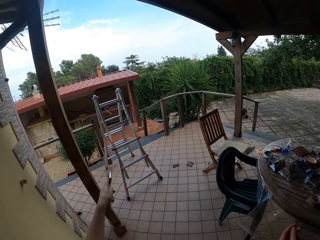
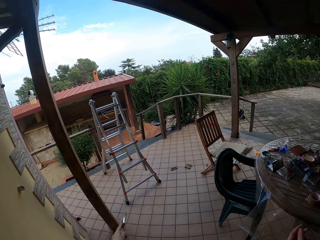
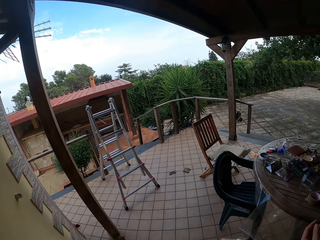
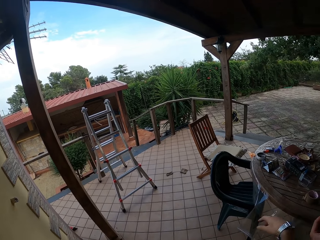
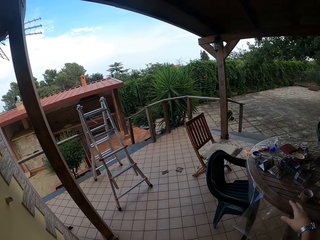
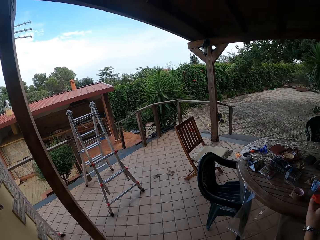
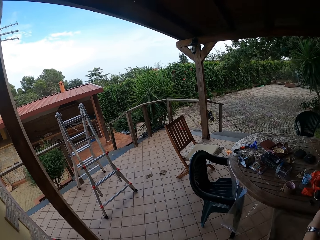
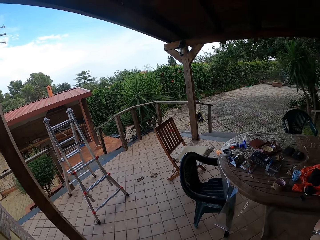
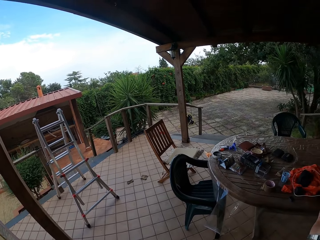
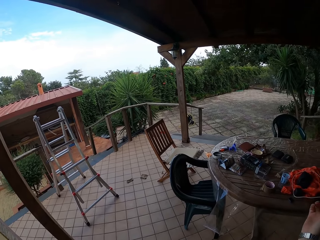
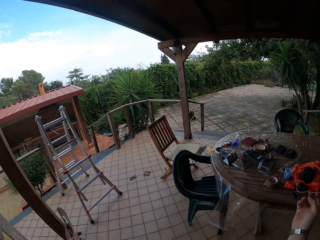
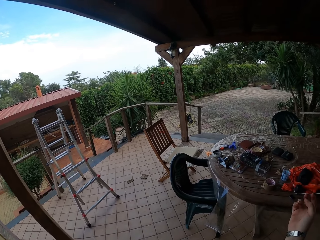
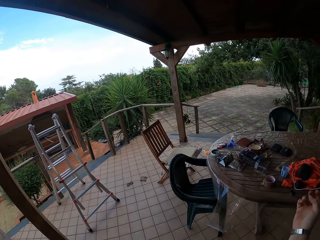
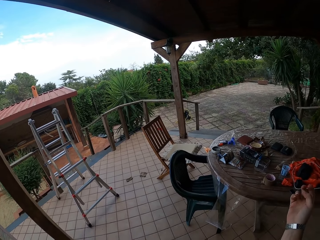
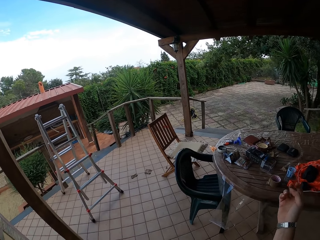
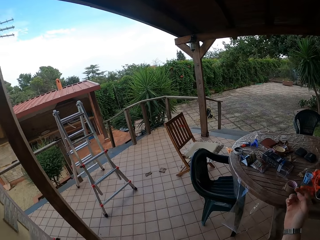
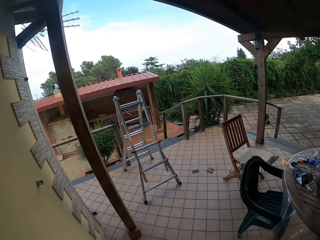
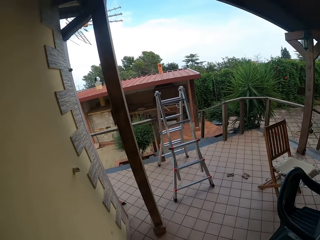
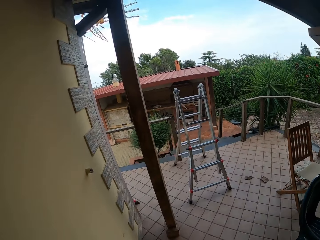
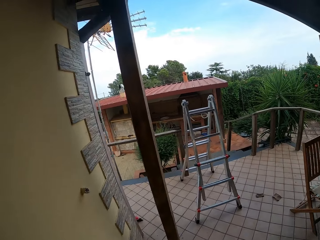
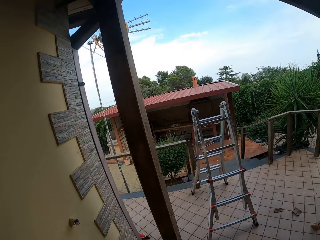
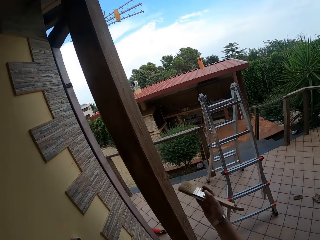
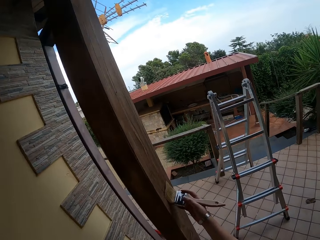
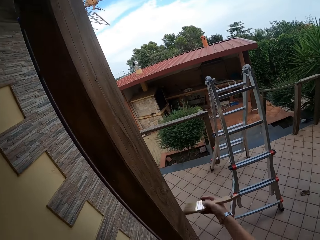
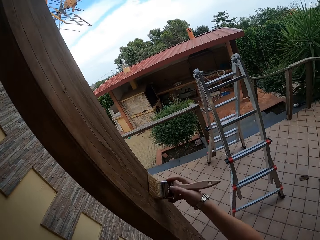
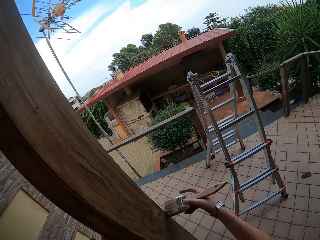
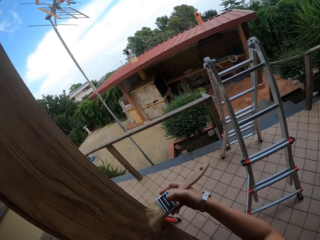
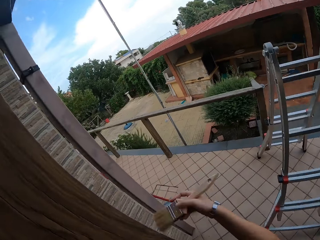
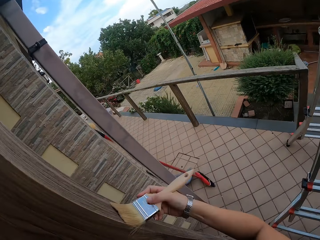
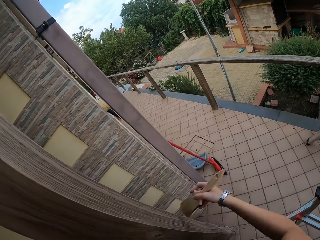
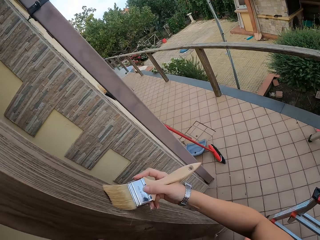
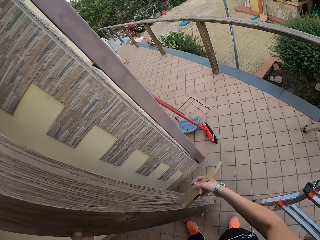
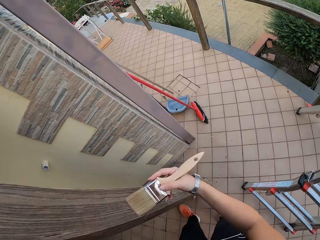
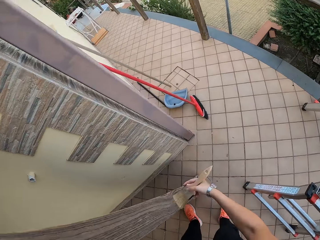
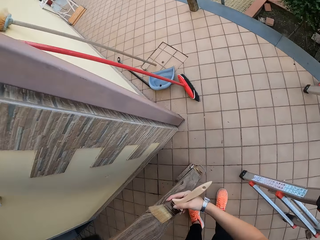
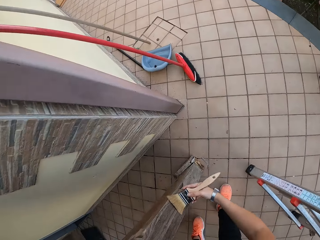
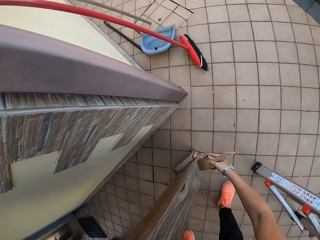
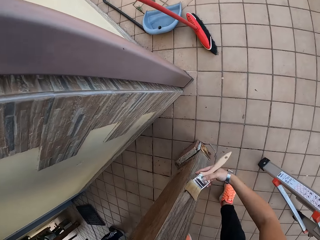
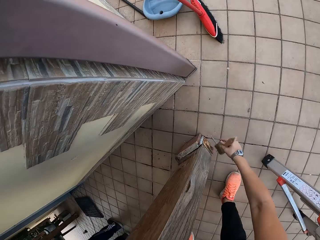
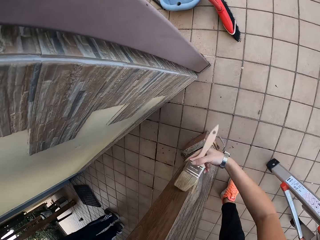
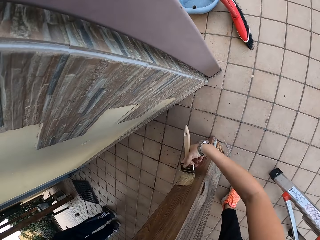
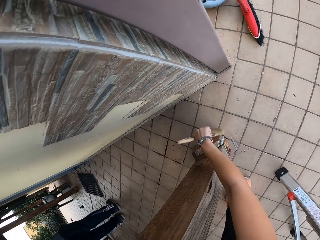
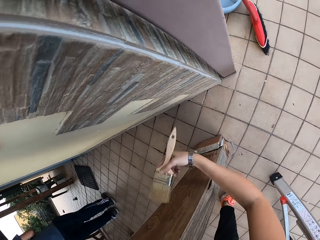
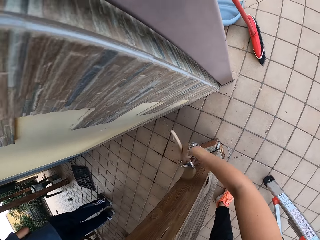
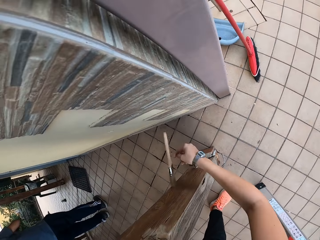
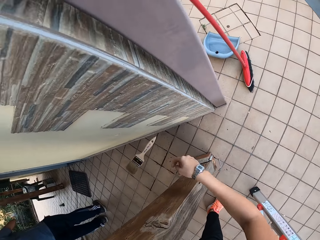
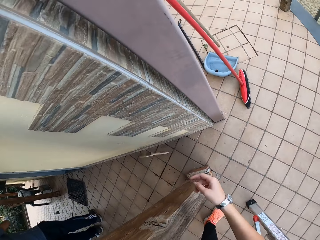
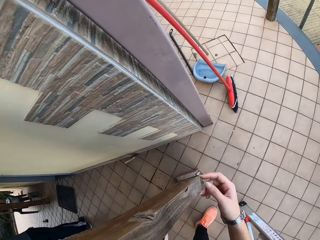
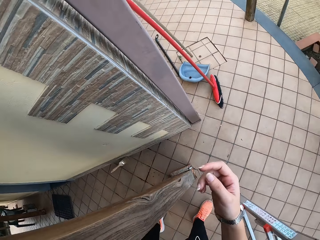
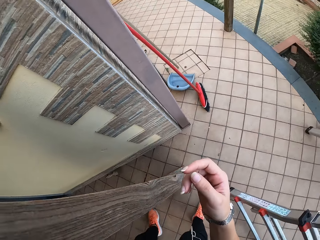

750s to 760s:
The camera wearer drops the left hand. She looks around. She lifts the right hand. She looks around. She walks around. She wipes the wood with the paintbrush in her right hand.

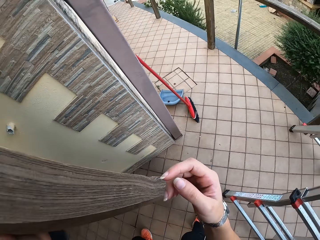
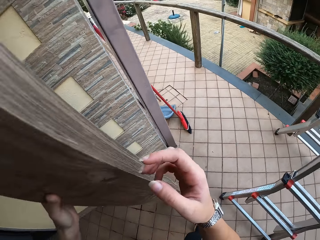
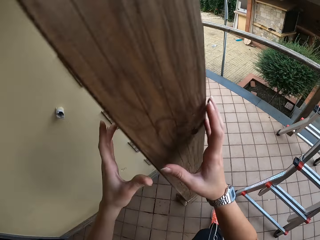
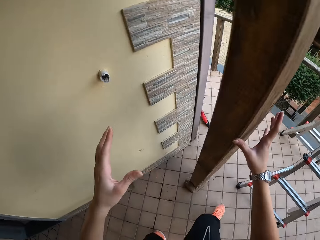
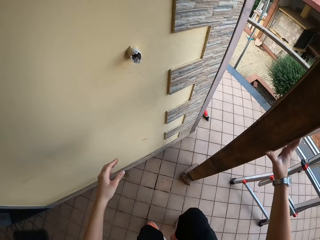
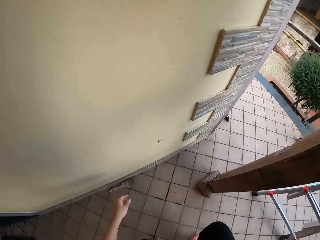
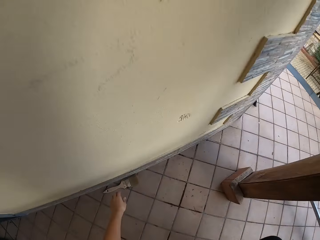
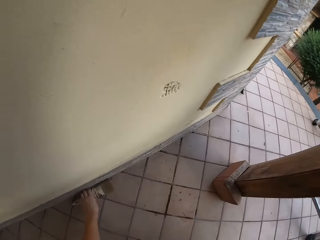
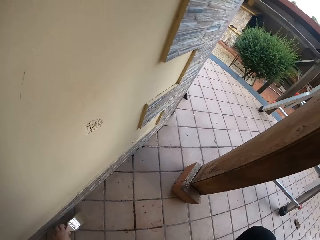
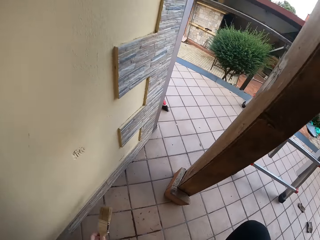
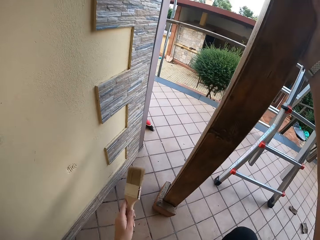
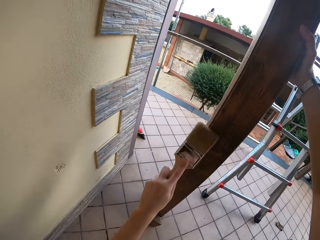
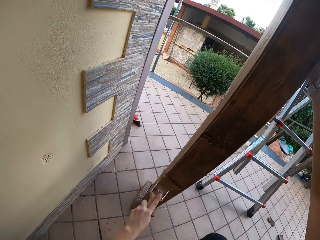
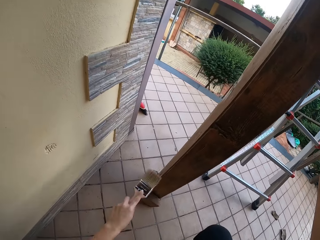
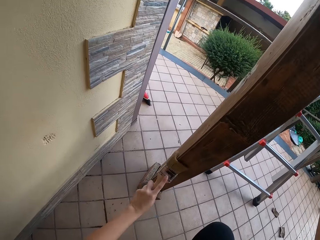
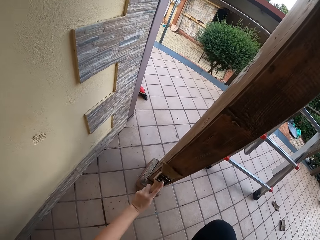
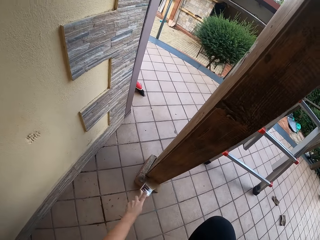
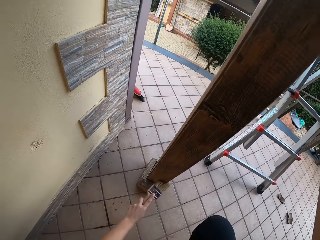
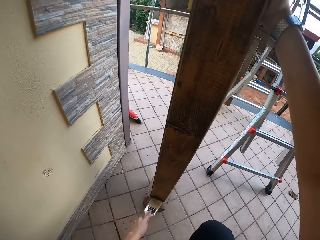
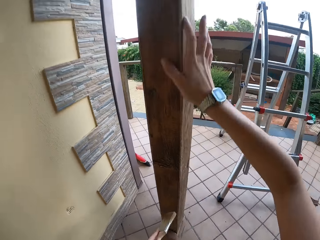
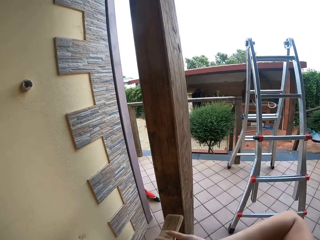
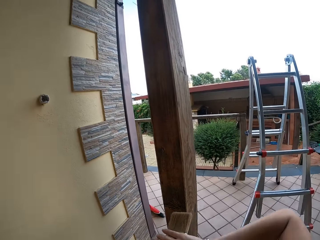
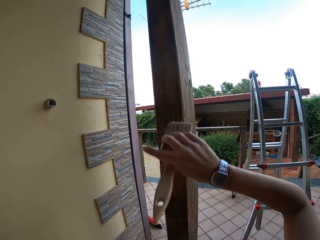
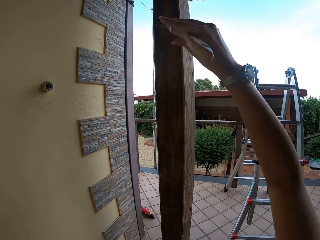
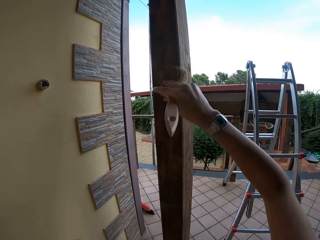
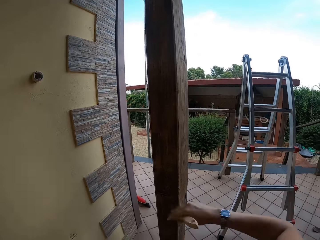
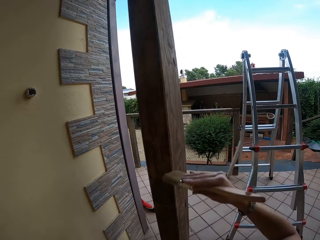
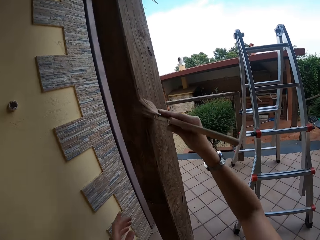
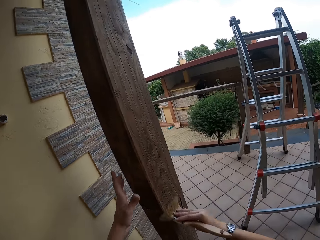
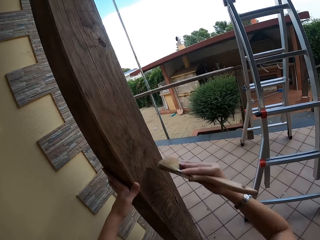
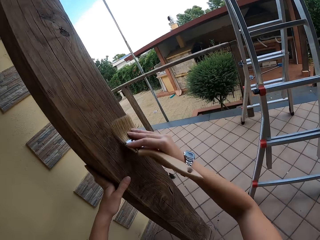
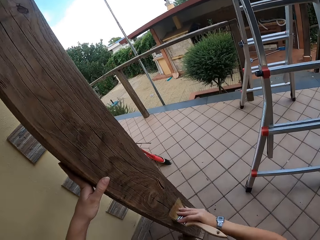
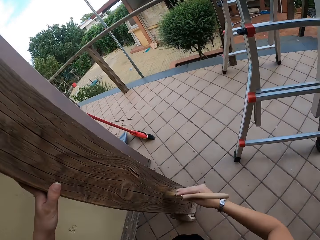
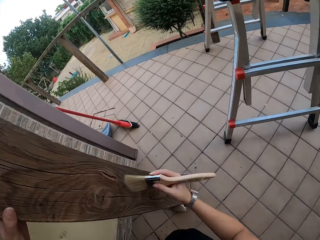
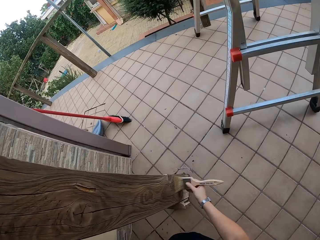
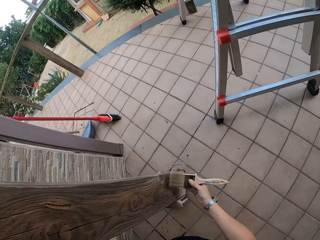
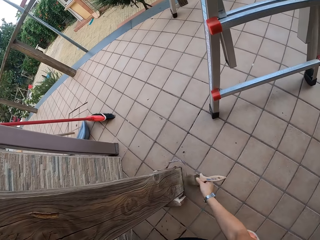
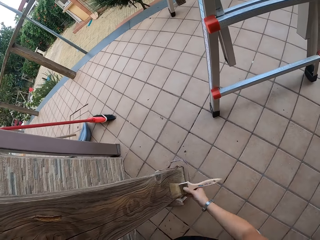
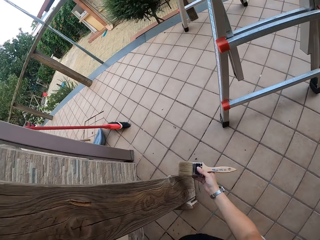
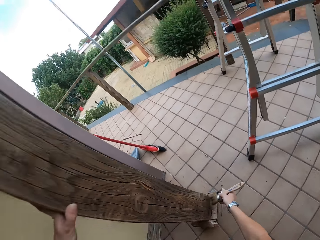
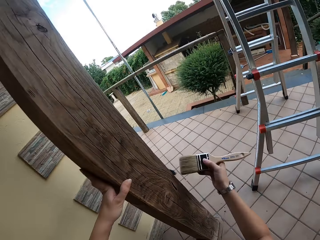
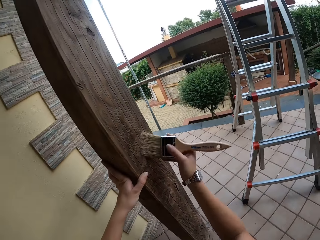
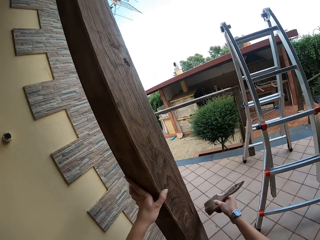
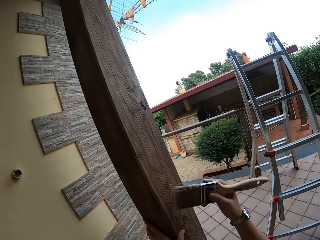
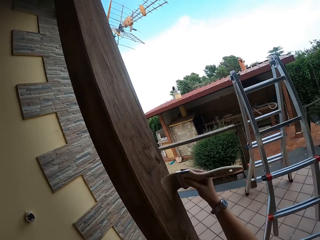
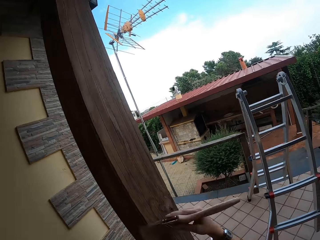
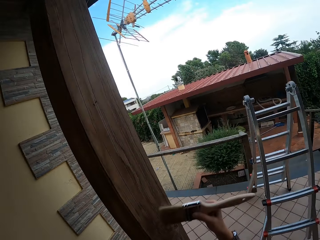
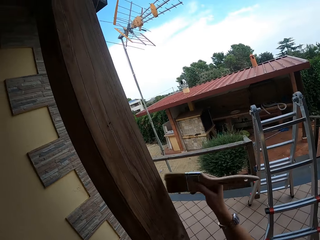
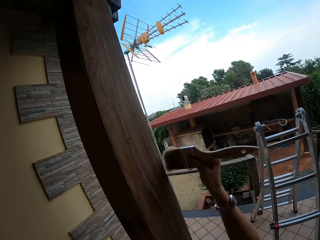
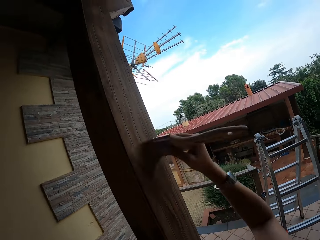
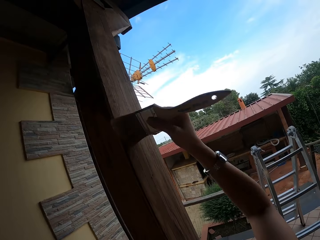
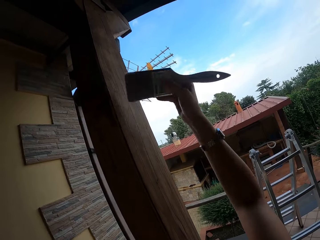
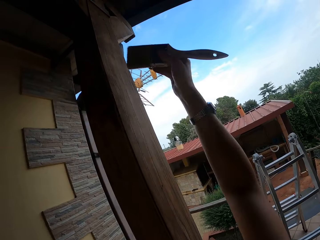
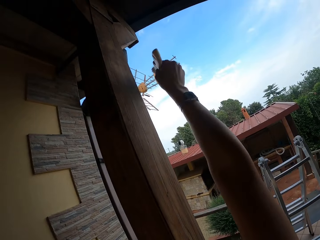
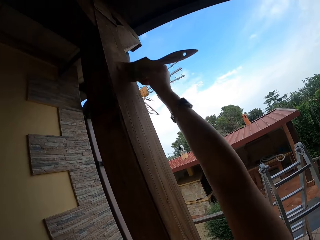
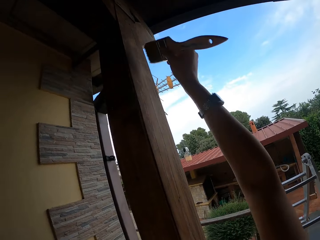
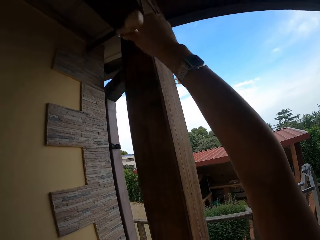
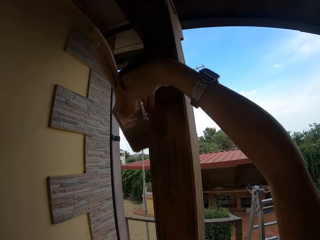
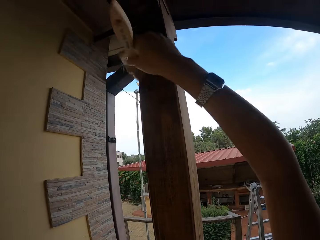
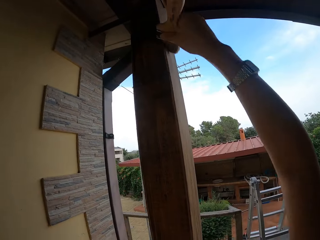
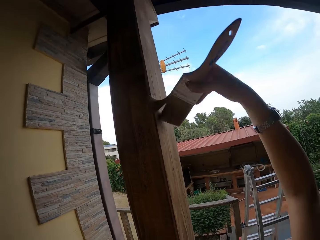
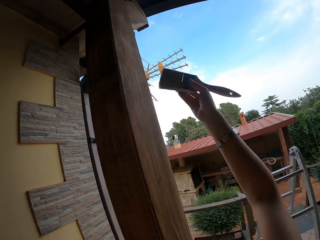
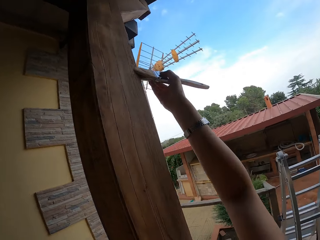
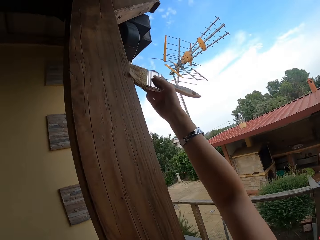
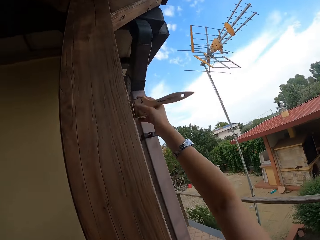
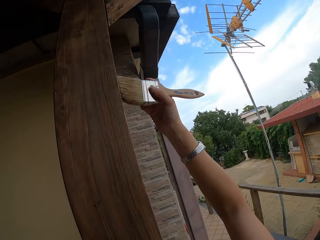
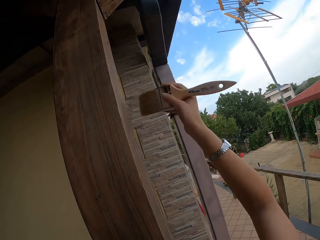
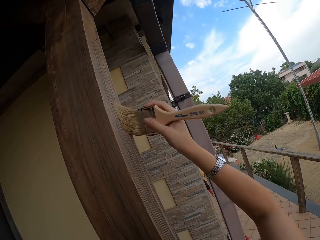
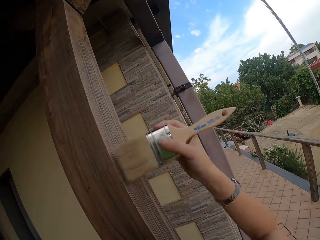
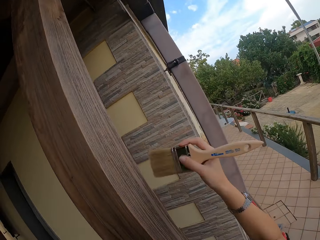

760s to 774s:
The camera wearer drops the paintbrush. She walks around and holds the wood with the right hand. She bends down. She takes the paintbrush on the floor with her right hand. She paints the wood with the paintbrush. She wipes the wood with the paintbrush in her left hand. She moves the right hand. She wipes the wood with the paintbrush in her right hand. She transfers the paintbrush to the right hand. She paints the wood with the paintbrush. She holds the wood with the left hand. She paints the wood with the paintbrush.
